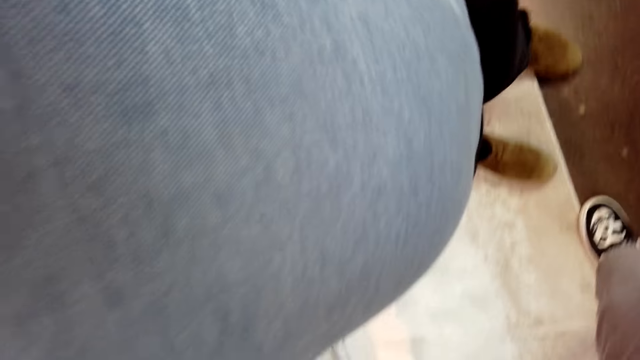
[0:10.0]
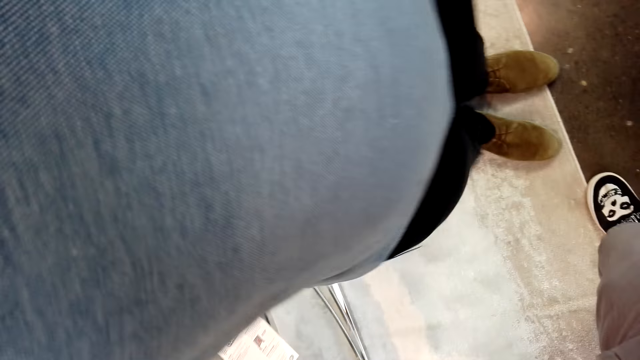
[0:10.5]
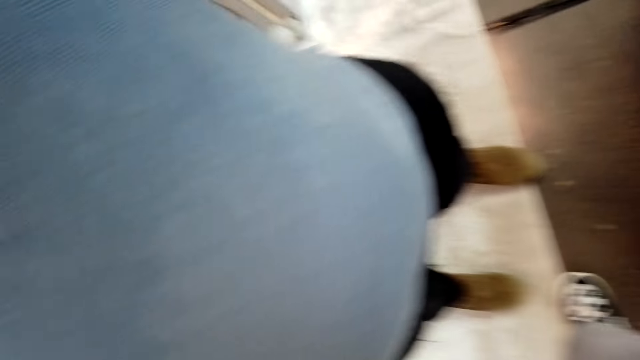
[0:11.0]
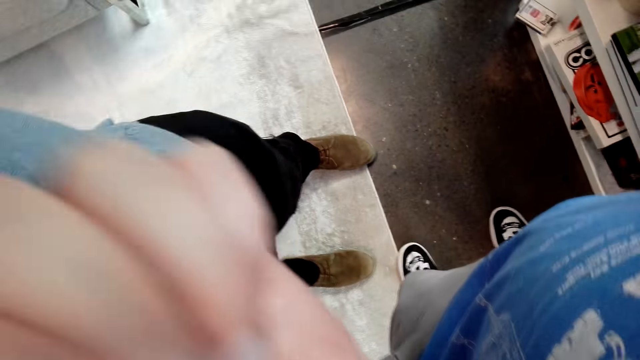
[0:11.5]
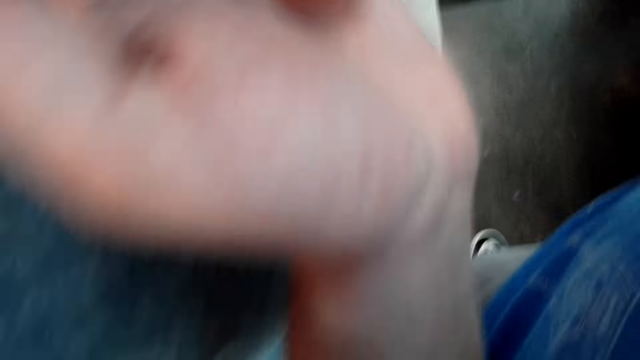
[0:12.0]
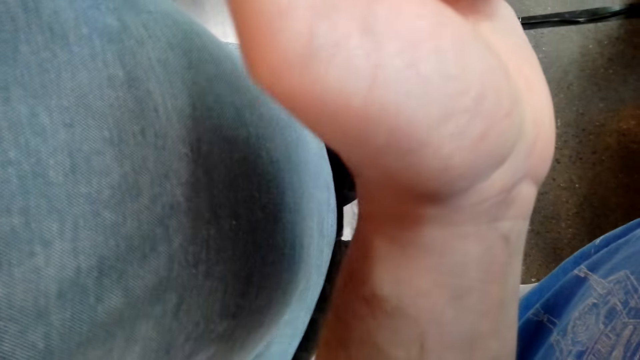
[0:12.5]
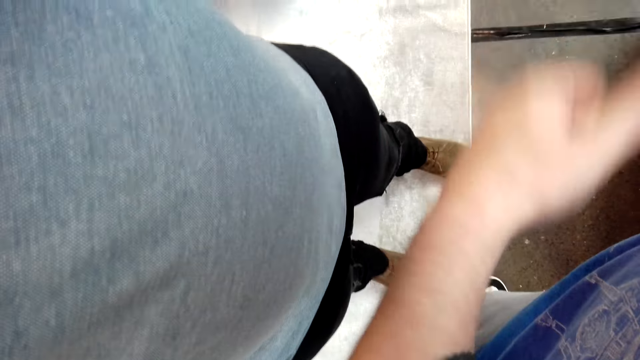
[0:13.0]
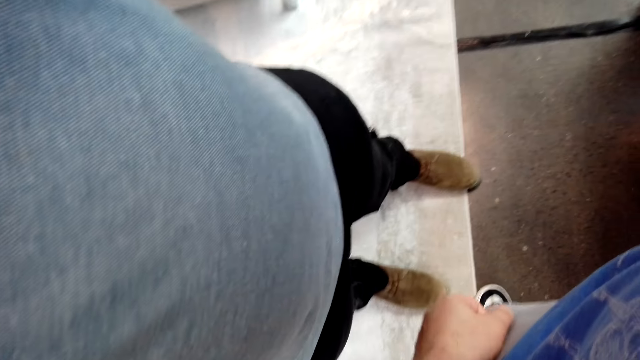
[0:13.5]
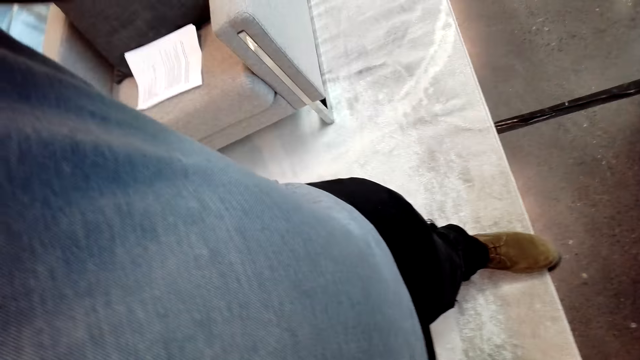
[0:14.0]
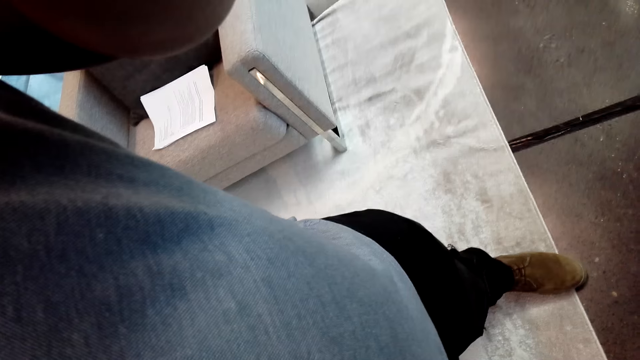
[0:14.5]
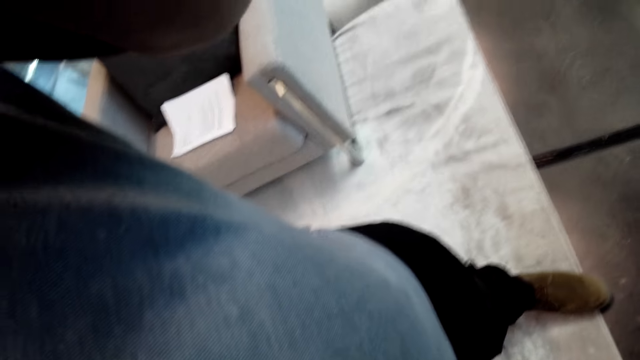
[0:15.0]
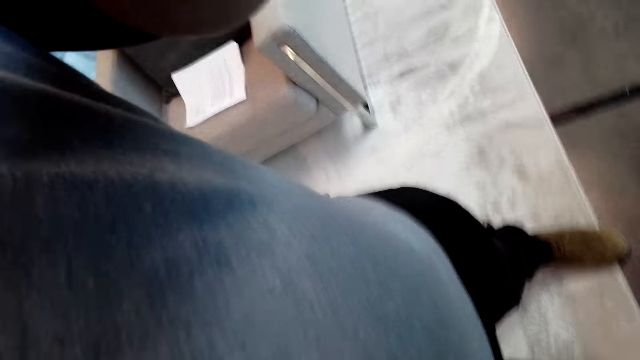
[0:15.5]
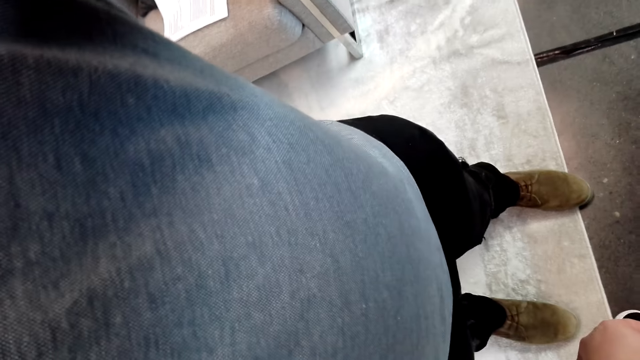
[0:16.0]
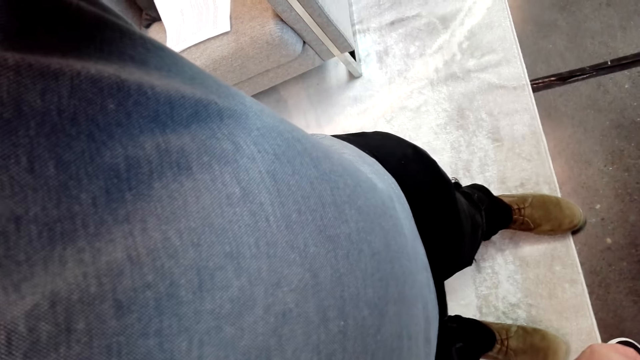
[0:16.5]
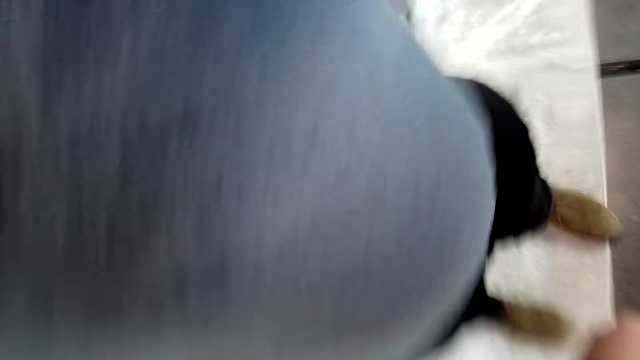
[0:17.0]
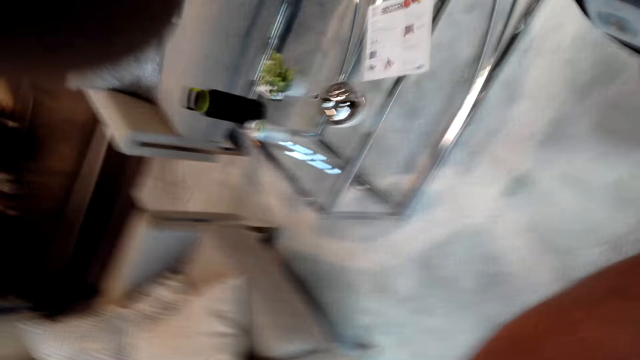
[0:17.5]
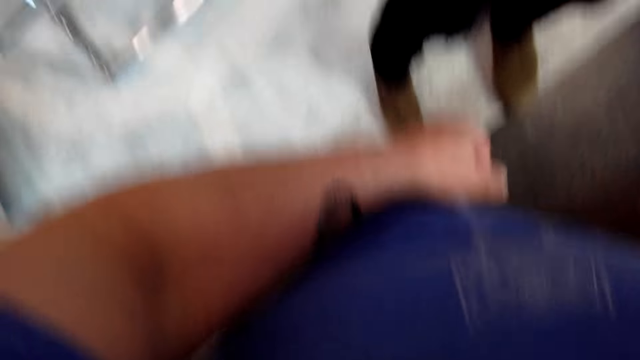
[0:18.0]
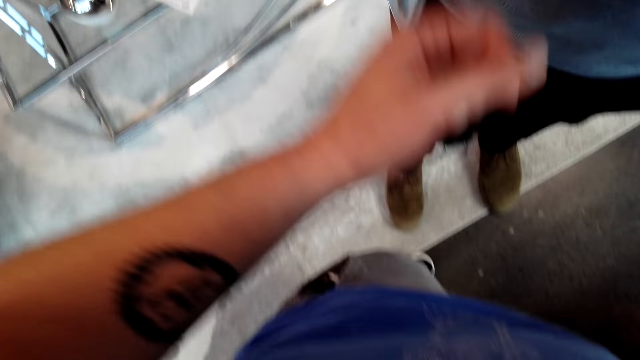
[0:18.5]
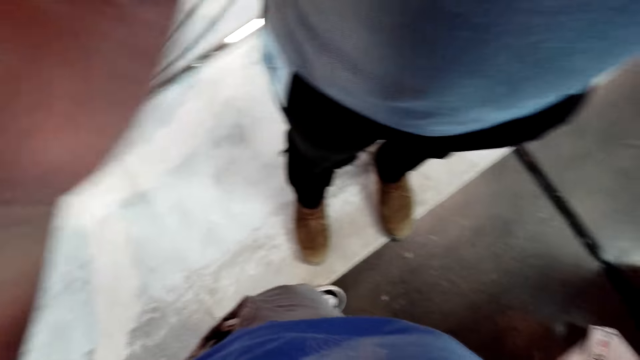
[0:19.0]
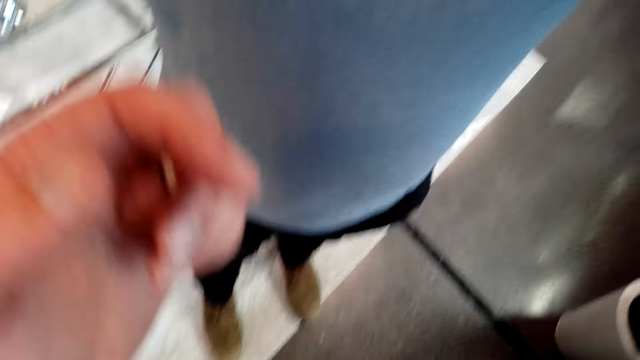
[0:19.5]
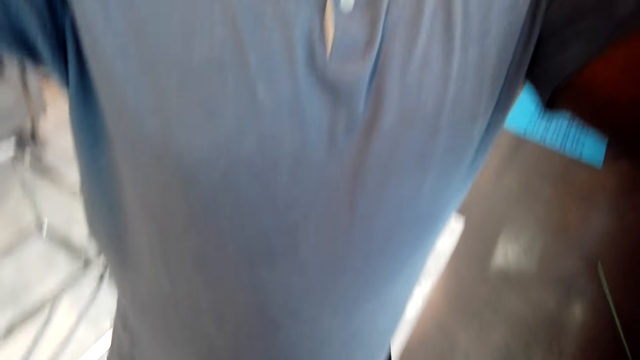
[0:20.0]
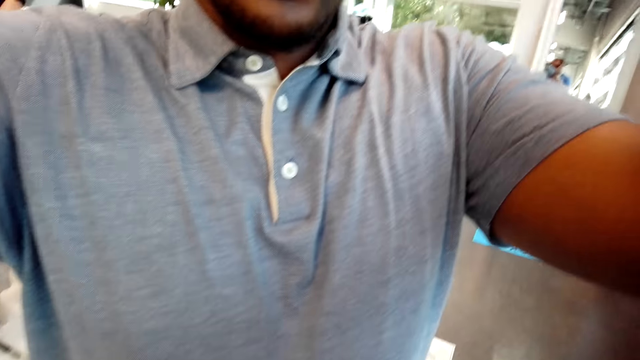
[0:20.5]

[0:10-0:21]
The camera wearer moves the hand.

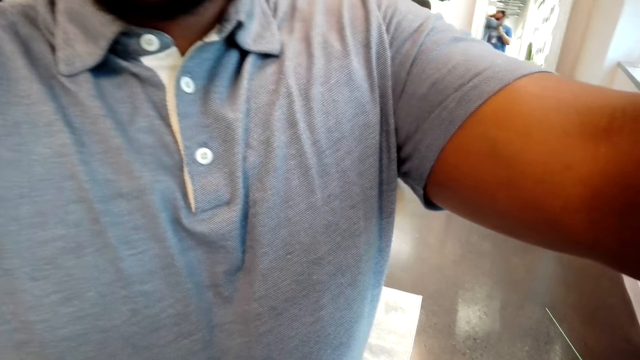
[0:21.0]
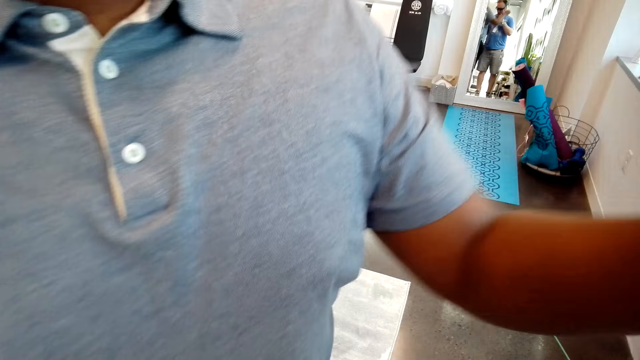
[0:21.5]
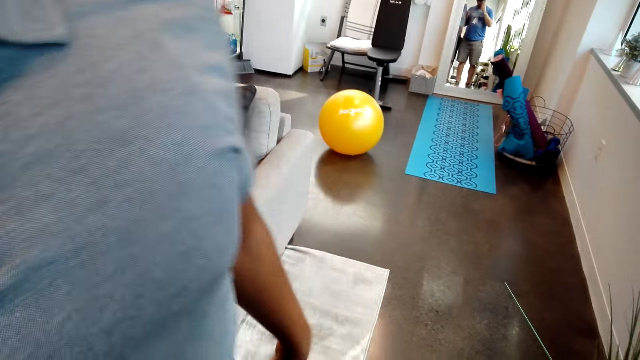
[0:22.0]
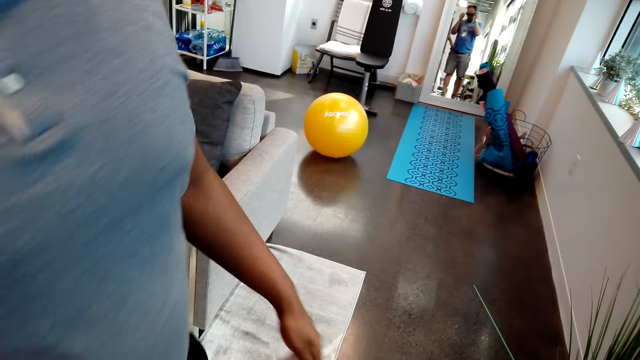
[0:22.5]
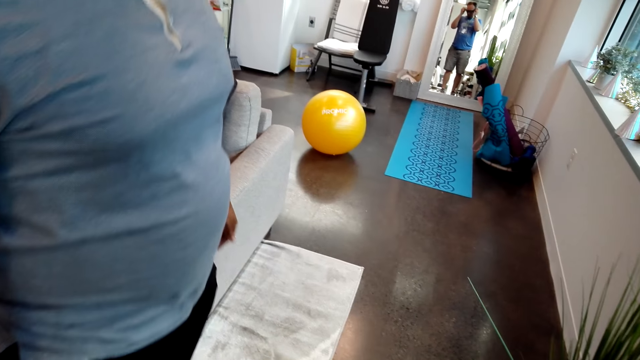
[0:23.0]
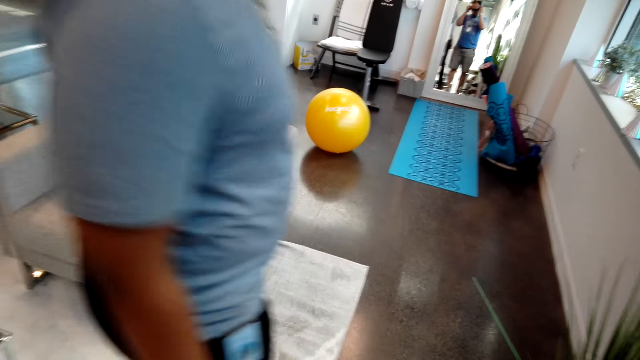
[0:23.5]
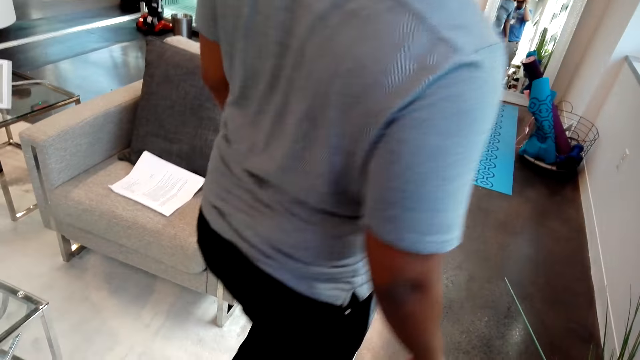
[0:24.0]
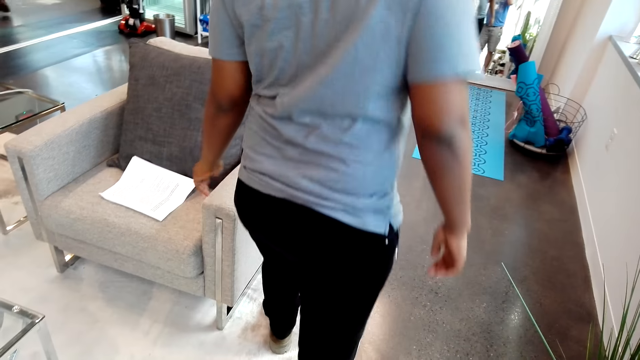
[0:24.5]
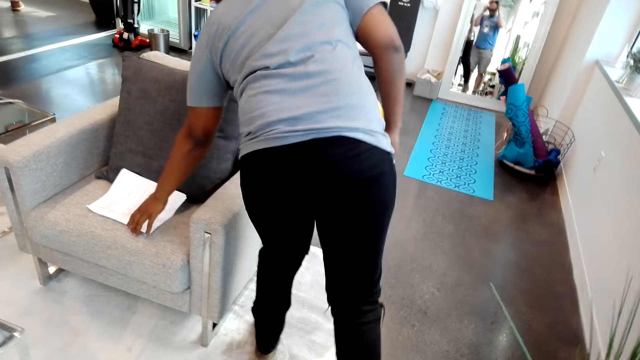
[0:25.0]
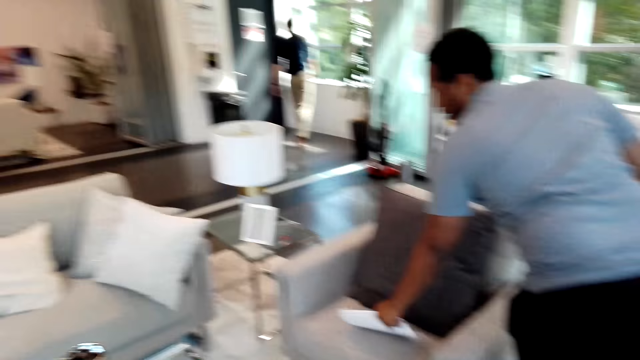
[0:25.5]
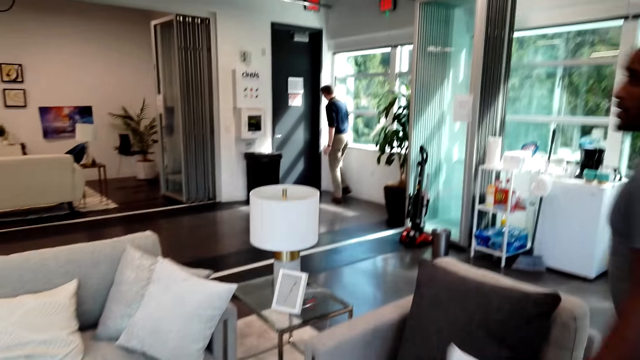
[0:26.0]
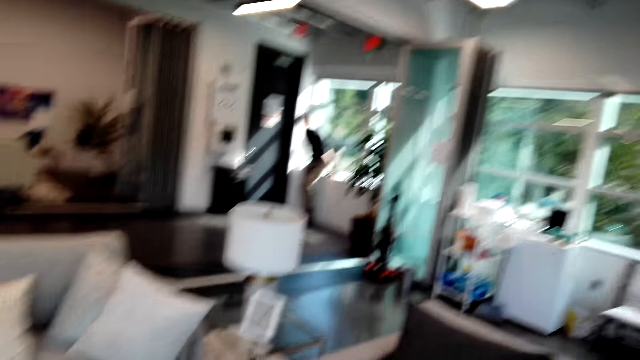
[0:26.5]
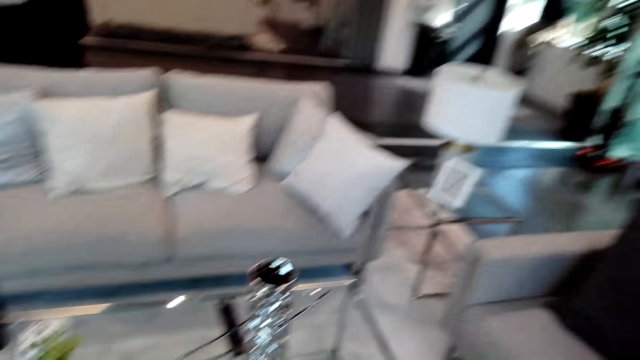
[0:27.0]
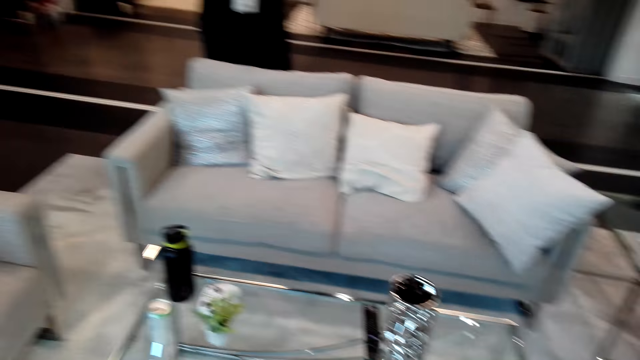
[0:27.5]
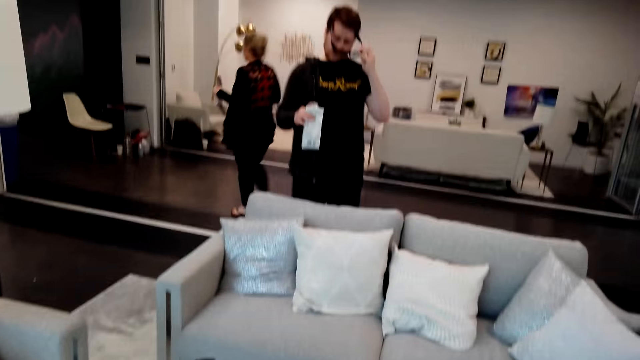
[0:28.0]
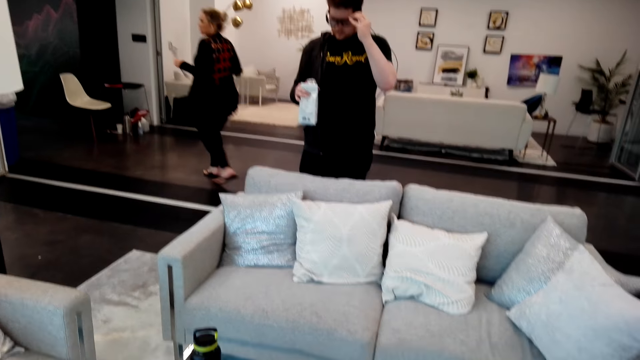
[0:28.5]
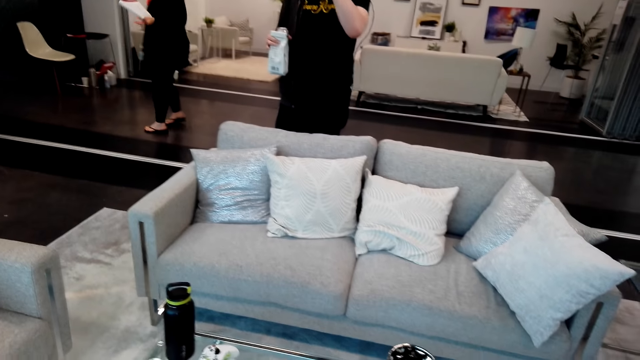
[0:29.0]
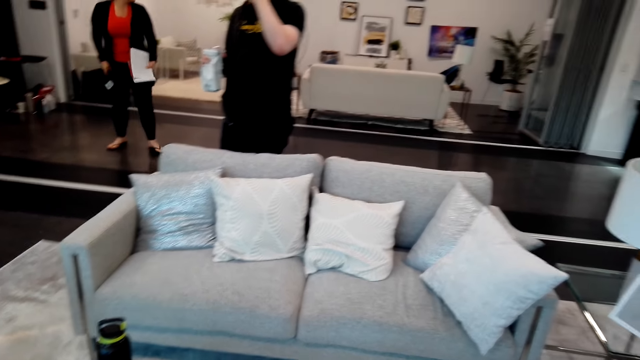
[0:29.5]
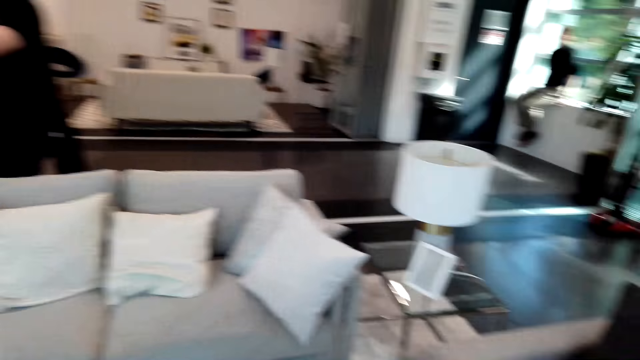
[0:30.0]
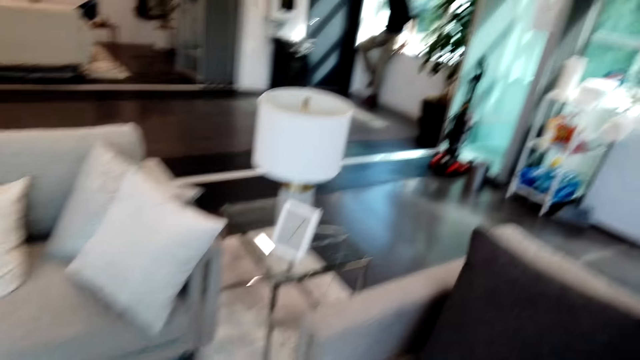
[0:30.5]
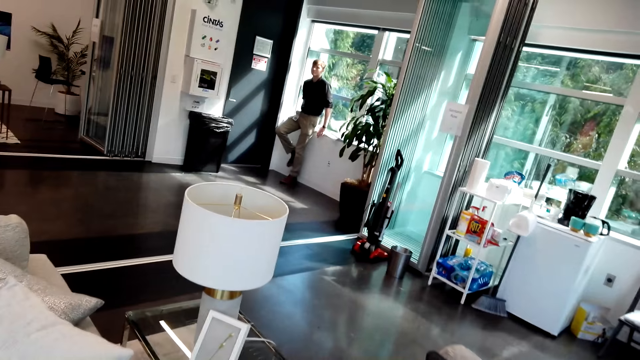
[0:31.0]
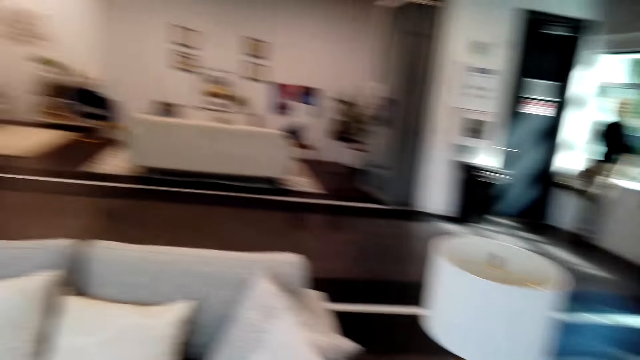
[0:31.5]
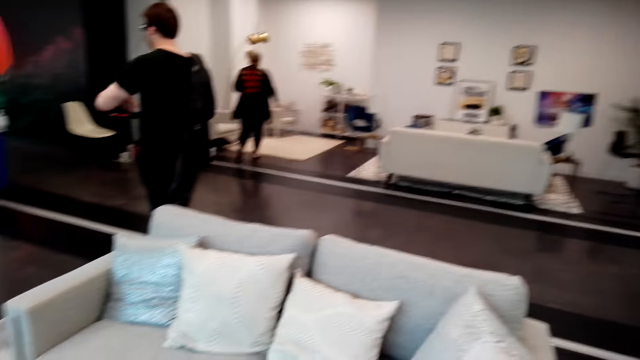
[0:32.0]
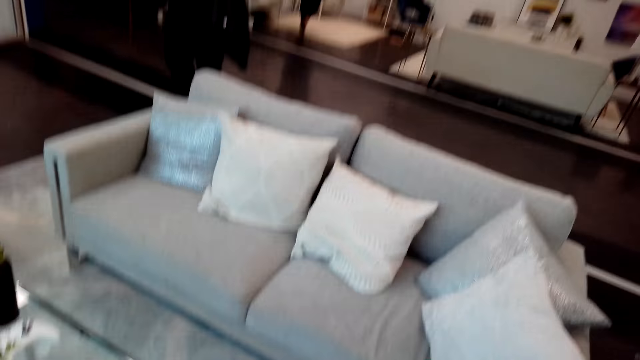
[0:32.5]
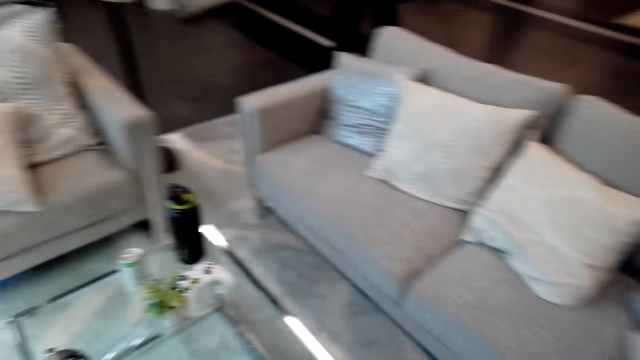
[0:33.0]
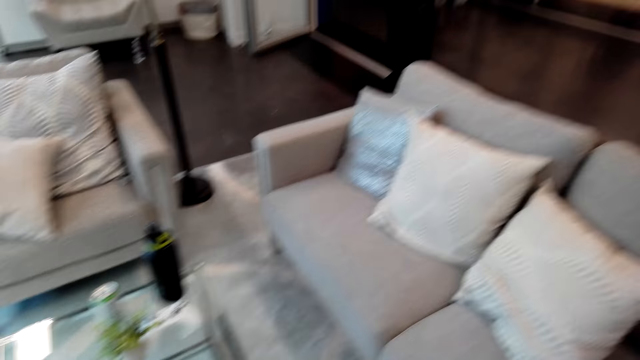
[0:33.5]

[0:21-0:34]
A man walks away. The man picks up a paper from the seat. The camera wearer looks around. They look around.
